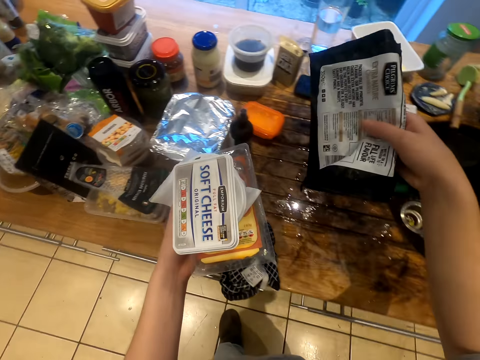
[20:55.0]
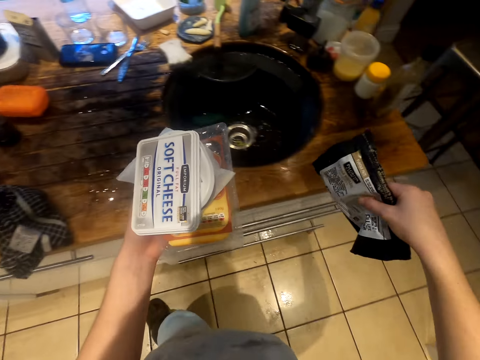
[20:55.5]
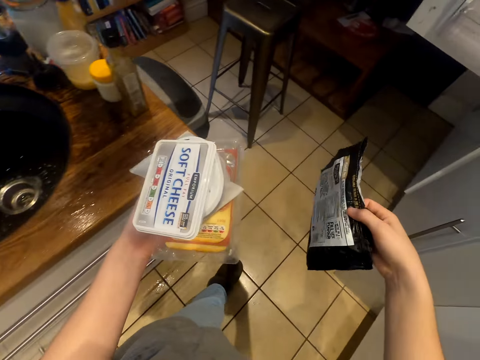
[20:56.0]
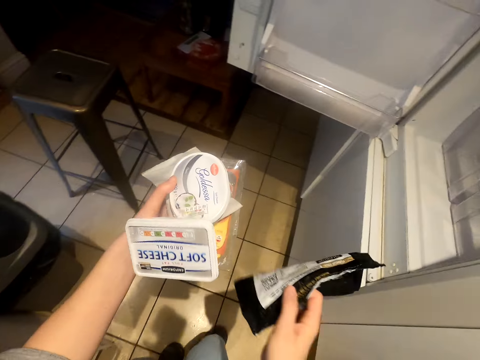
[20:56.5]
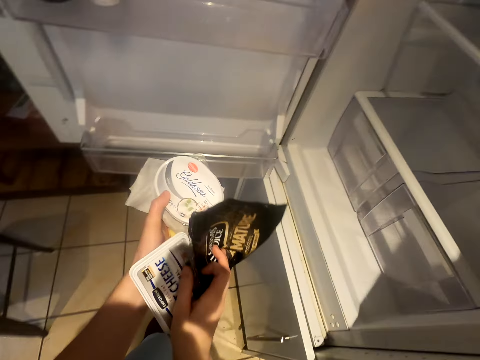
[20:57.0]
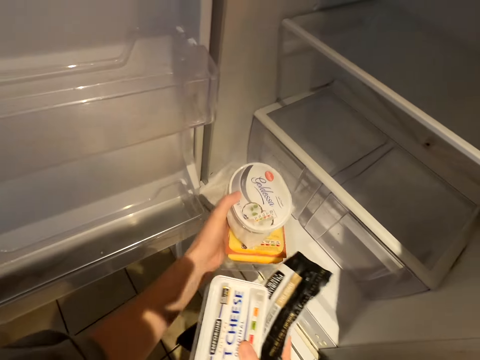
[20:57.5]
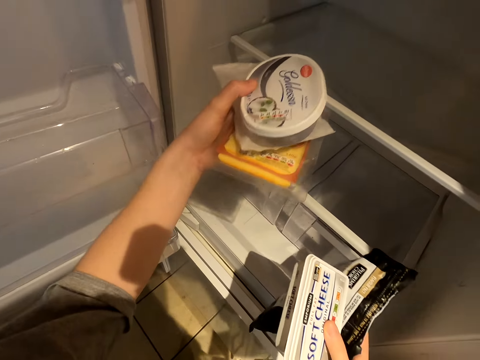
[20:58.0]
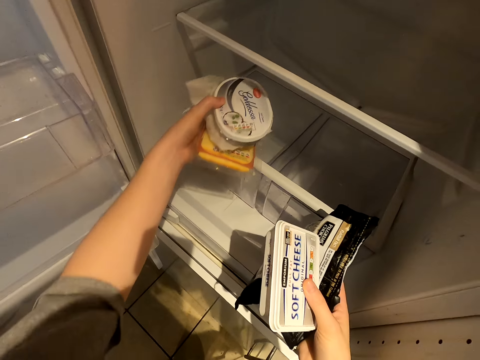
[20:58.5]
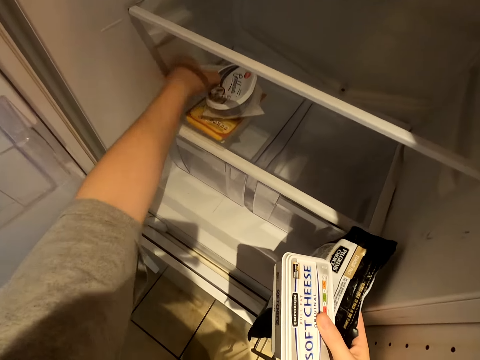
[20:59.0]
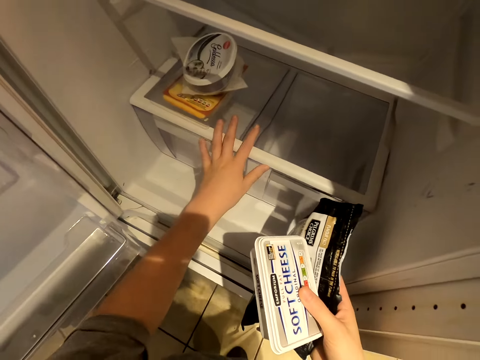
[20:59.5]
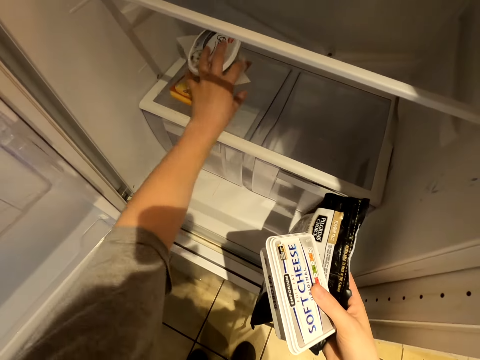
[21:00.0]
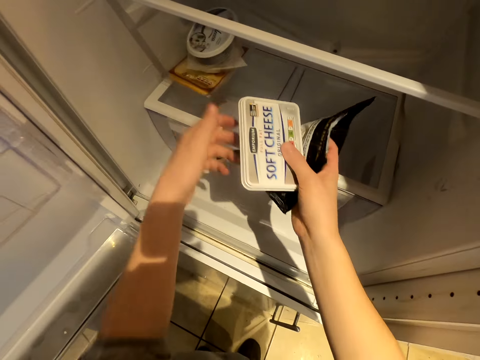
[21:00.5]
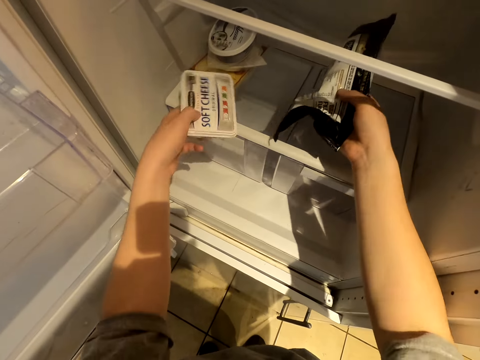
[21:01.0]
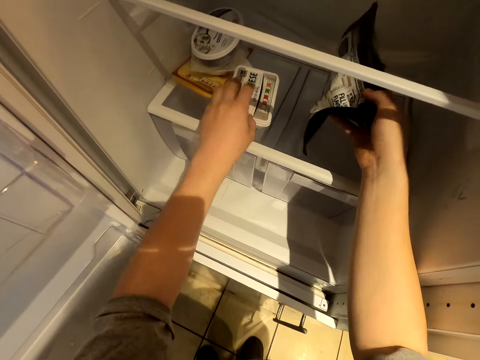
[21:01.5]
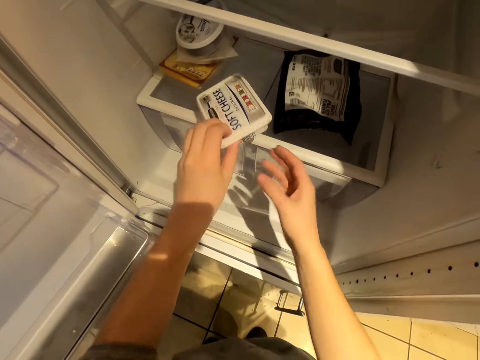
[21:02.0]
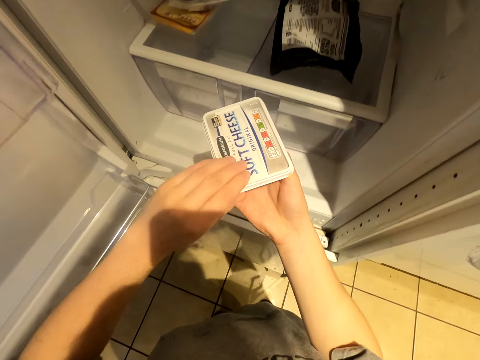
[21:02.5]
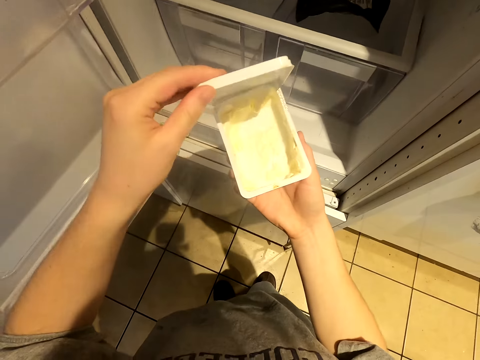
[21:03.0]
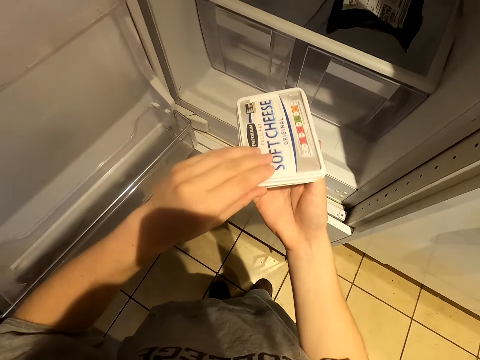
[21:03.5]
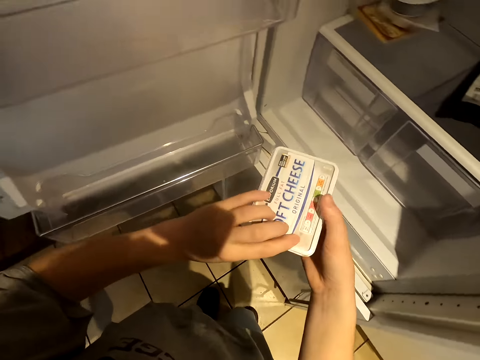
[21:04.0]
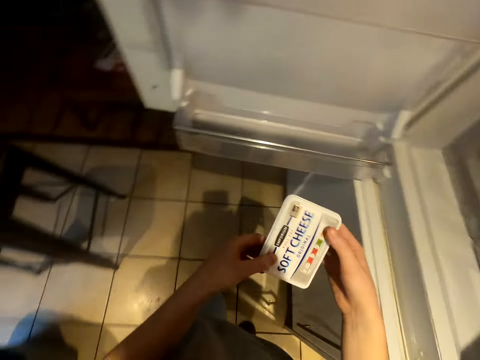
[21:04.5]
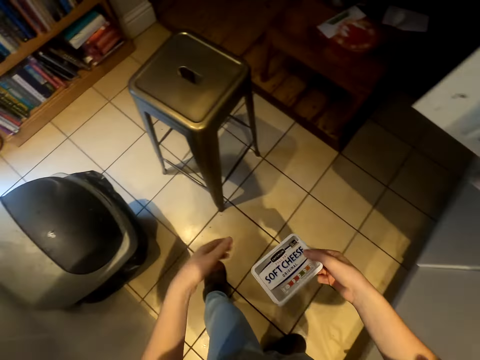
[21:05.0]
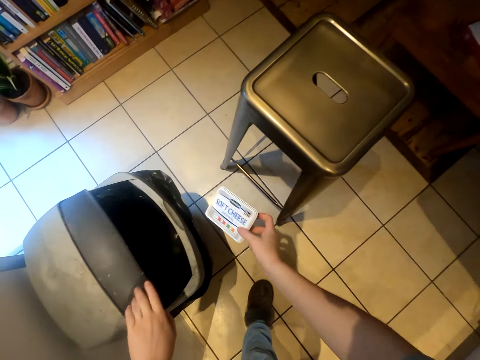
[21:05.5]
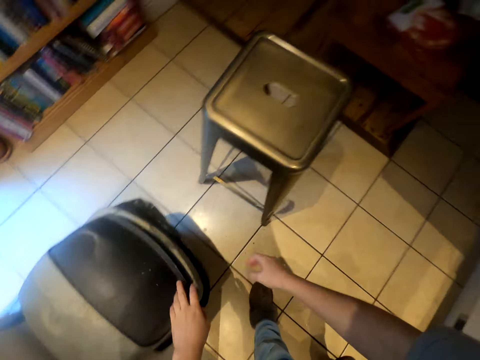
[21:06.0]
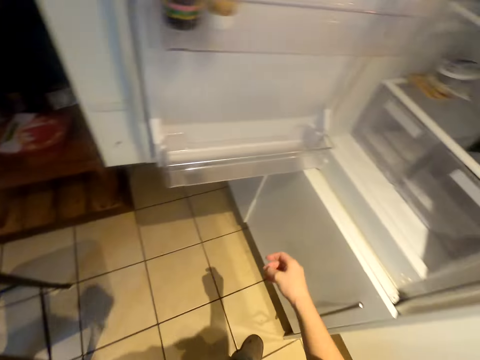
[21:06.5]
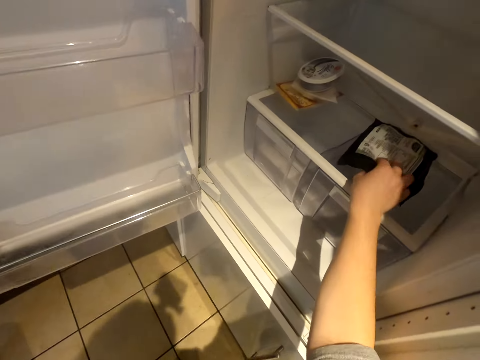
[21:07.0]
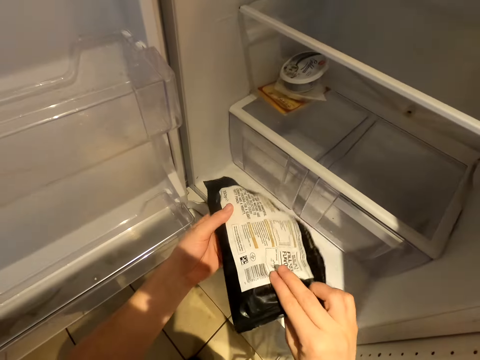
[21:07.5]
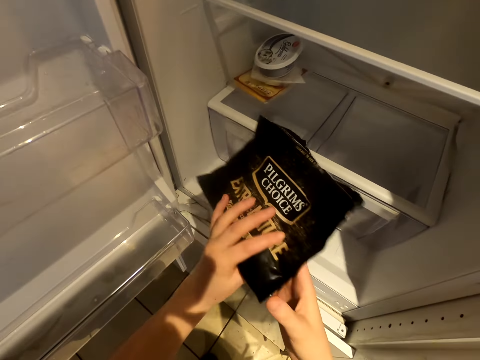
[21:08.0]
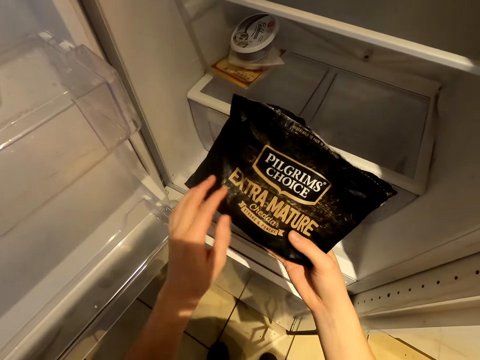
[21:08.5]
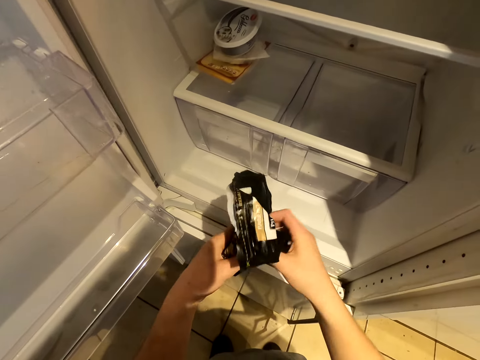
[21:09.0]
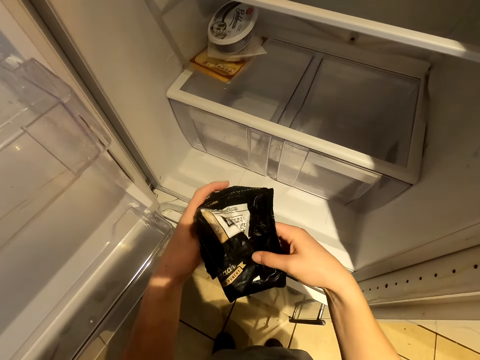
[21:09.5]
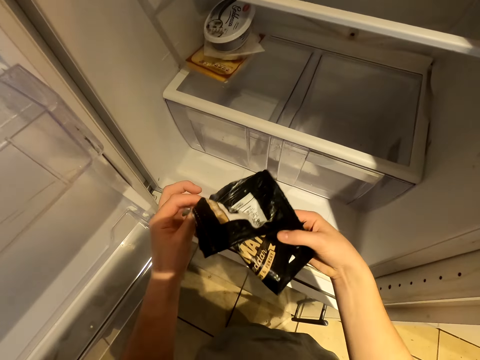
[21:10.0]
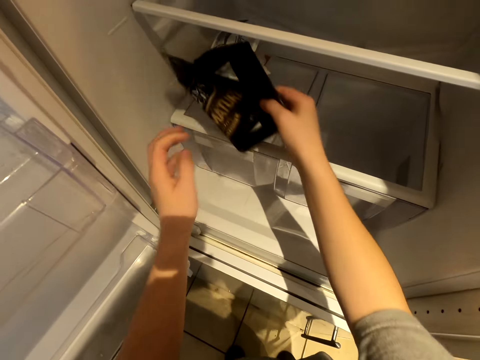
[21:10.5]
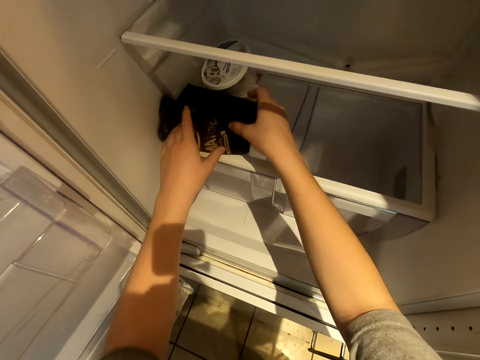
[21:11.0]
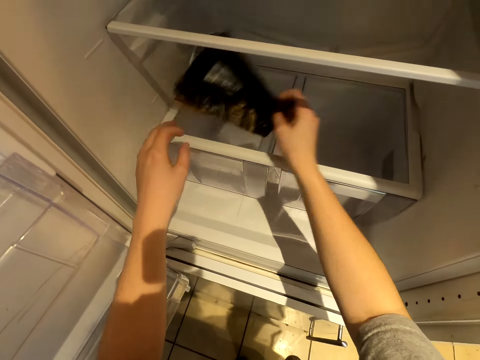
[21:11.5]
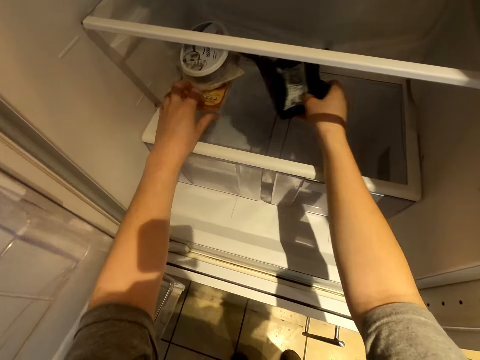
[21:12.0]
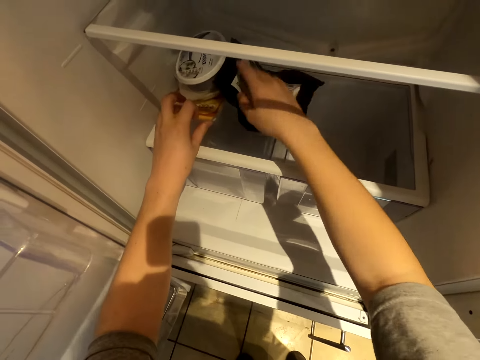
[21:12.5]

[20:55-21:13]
The camera wearer puts the packets in the fridge. They open a tin of cheese. They throw the tin of cheese in the dustbin. They pick up a sachet of Pilgrims Choice. They fold the sachet of Pilgrims Choice. They put the sachet of Pilgrims Choice in the fridge.

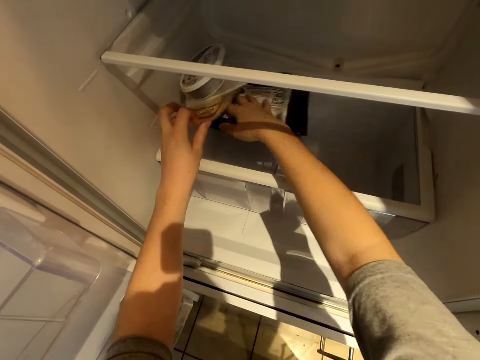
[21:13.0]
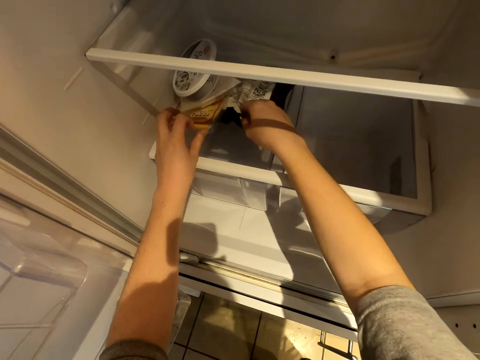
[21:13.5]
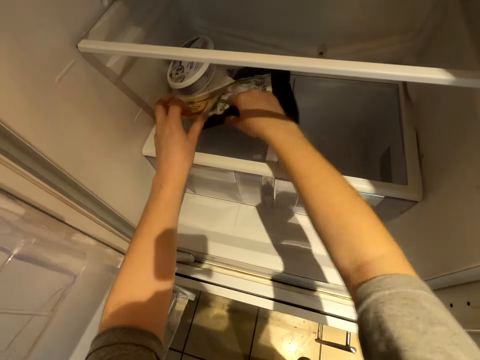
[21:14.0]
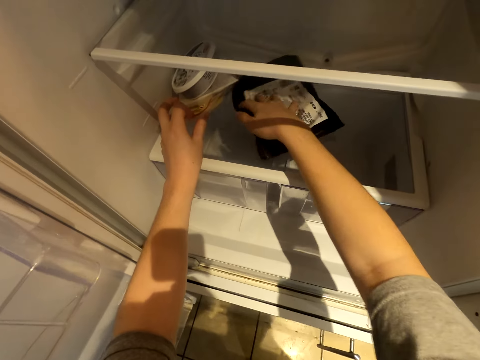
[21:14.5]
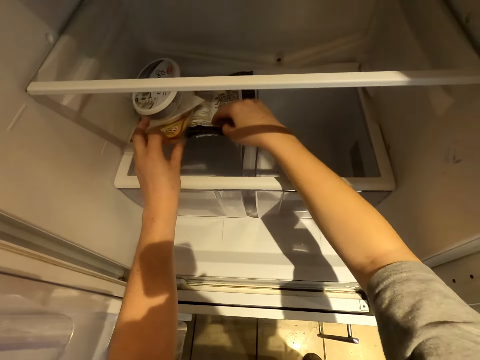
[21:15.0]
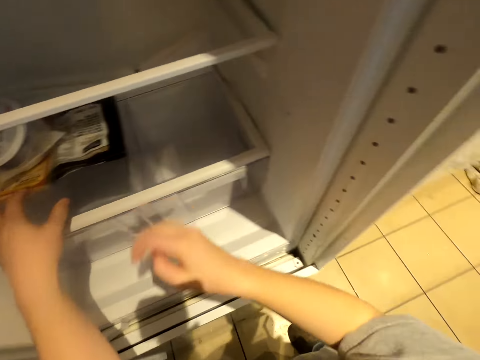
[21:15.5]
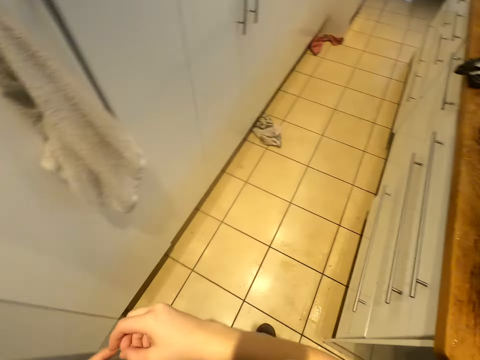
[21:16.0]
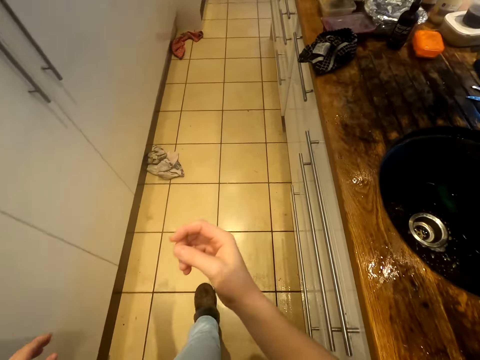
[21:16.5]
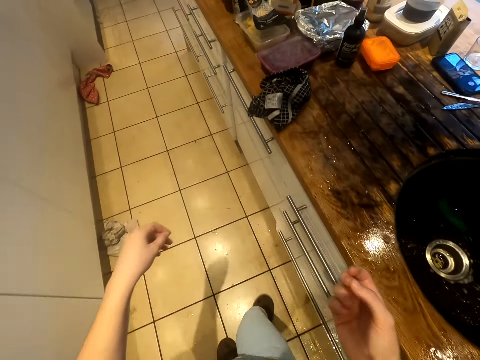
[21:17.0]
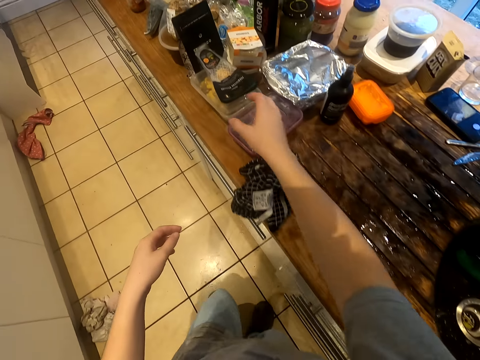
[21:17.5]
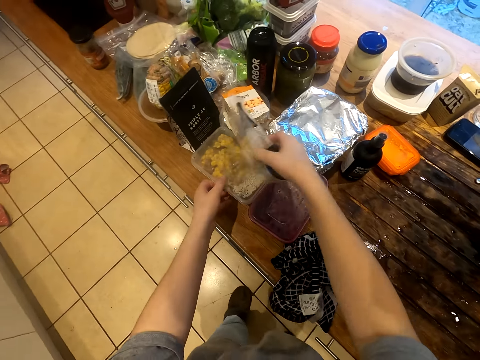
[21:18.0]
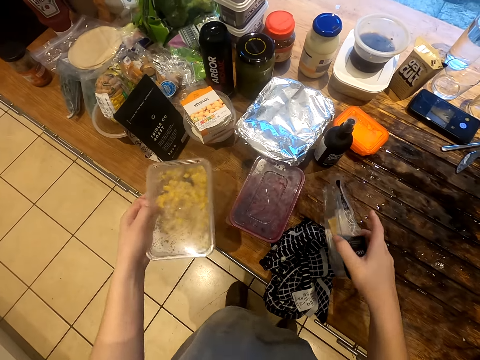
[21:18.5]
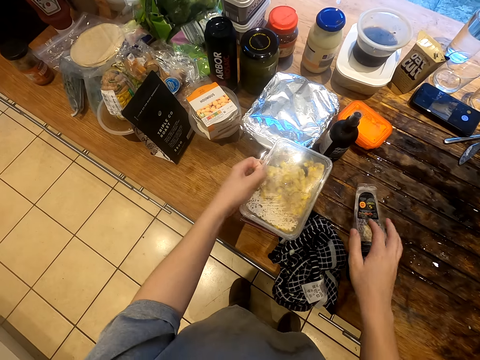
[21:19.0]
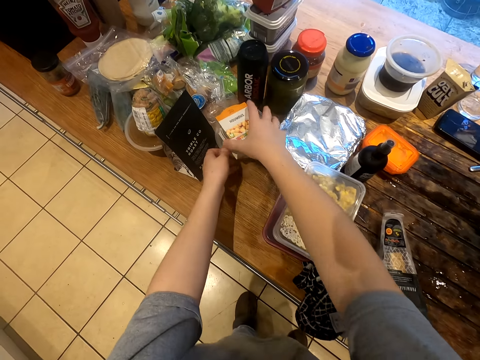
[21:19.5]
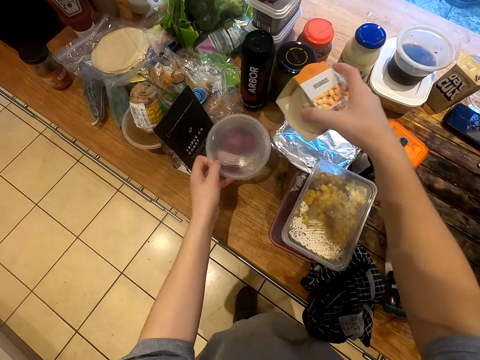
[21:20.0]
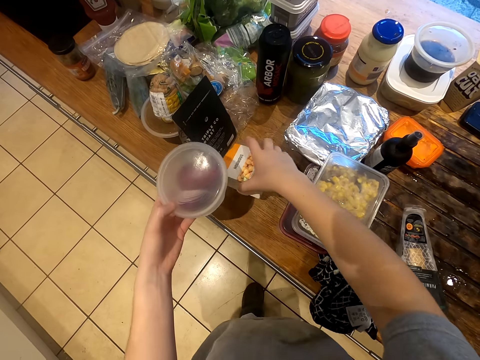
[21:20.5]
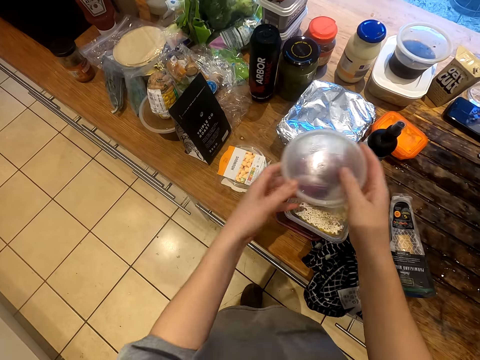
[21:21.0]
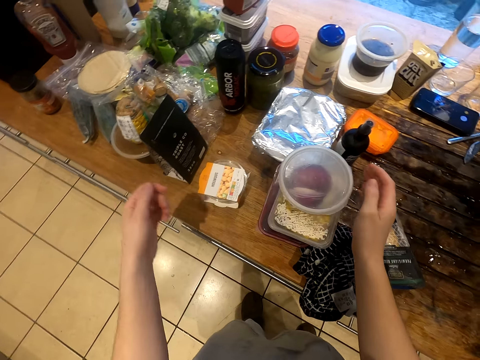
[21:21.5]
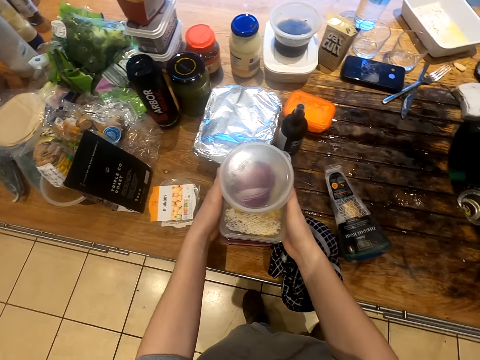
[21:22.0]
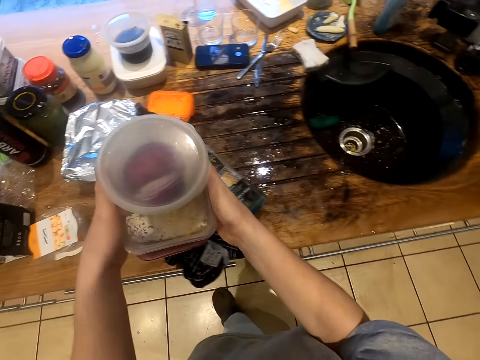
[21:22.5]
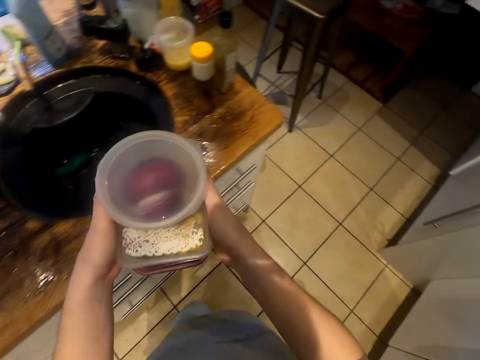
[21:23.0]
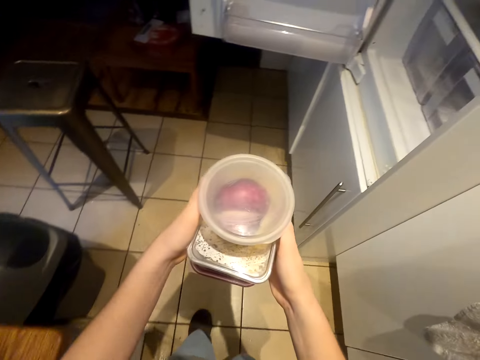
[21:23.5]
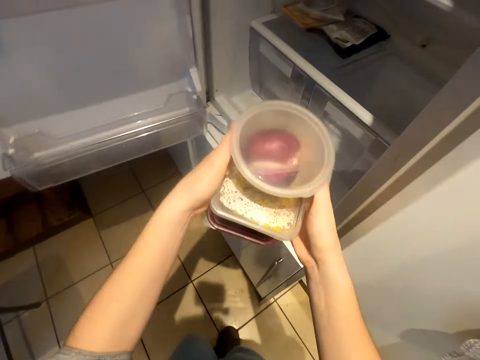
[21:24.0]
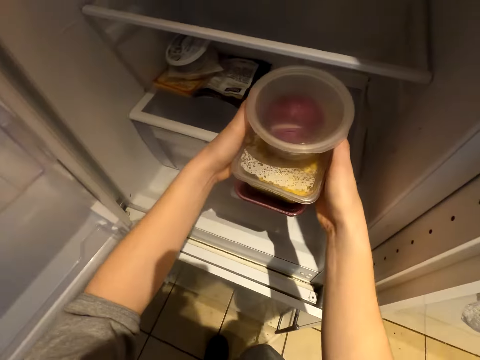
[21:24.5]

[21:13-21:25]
The camera wearer walks across the kitchen. They pick up containers of something. They walk across the kitchen. They put the containers of something in the fridge.
